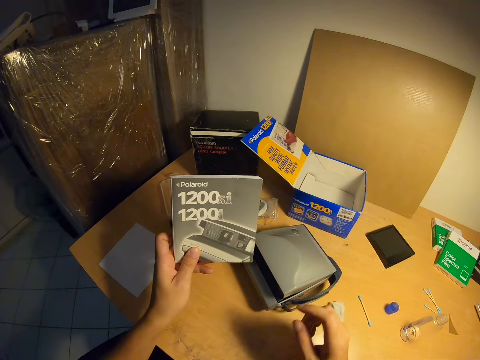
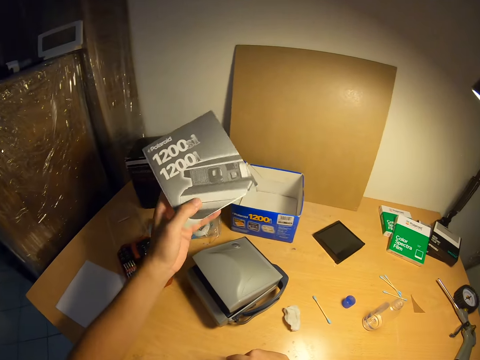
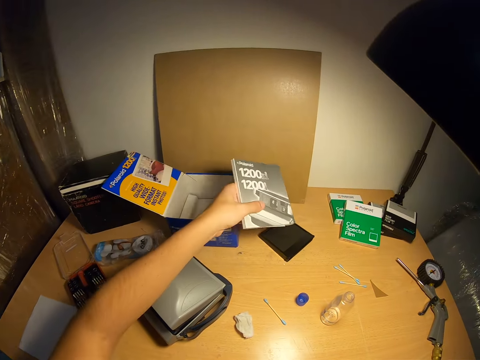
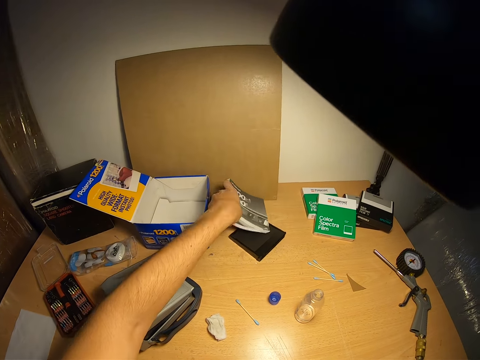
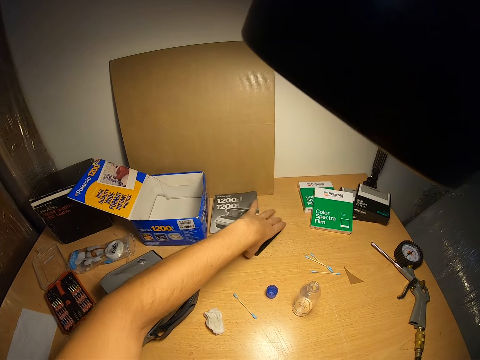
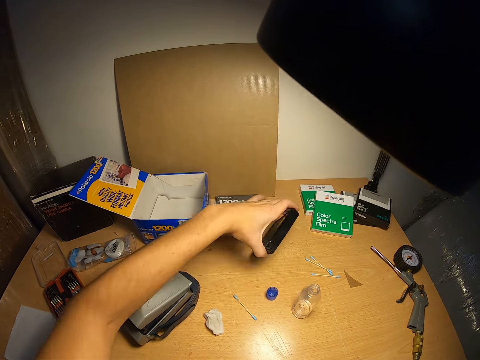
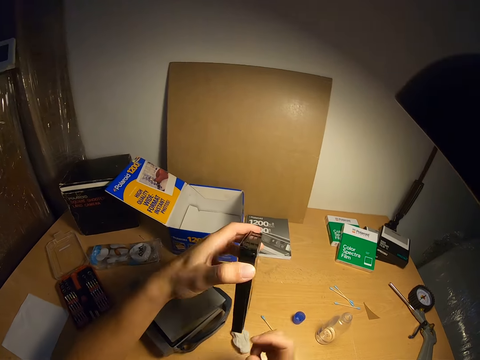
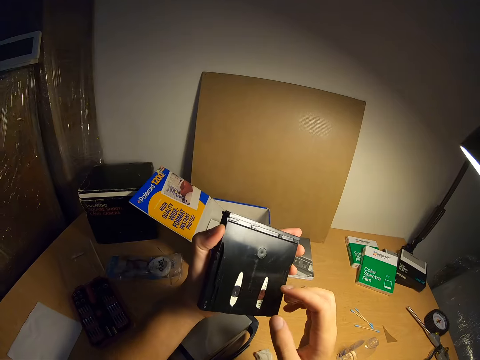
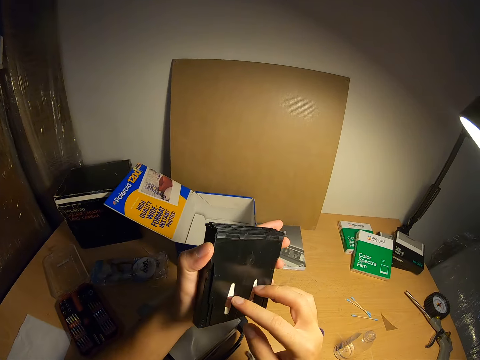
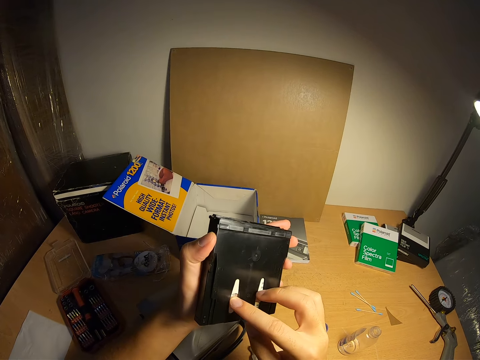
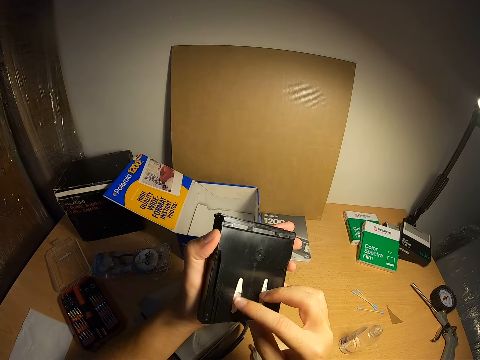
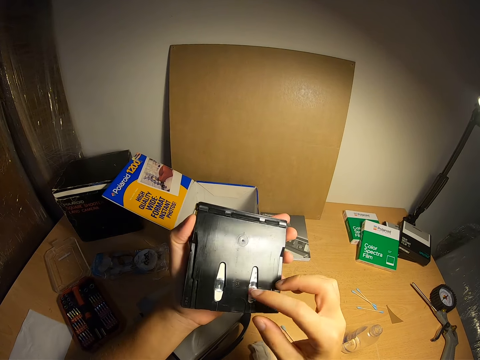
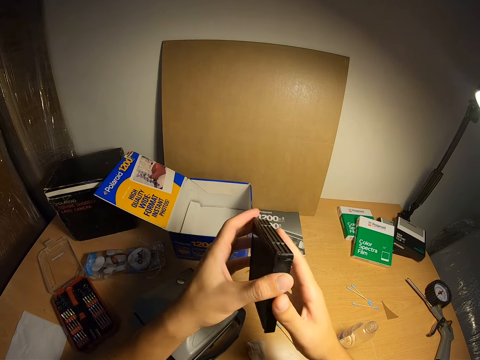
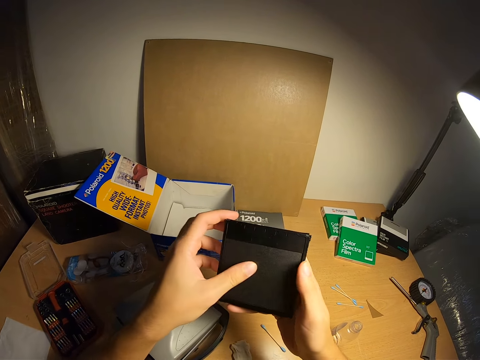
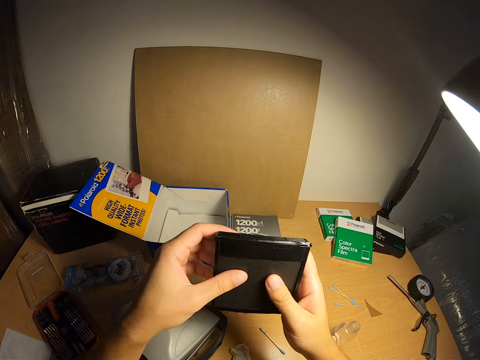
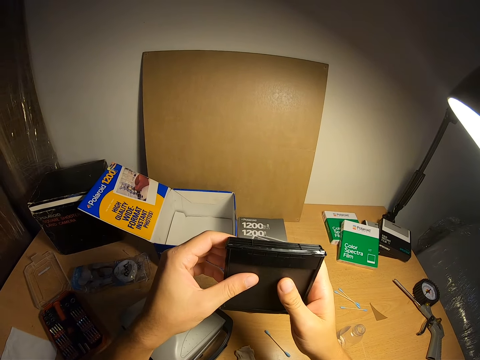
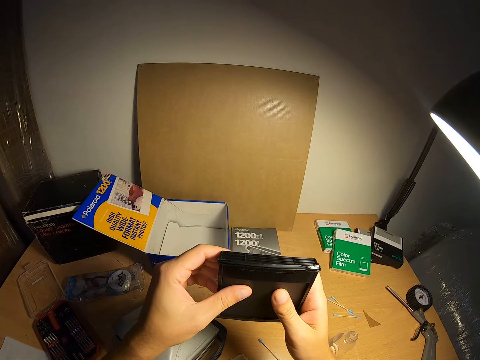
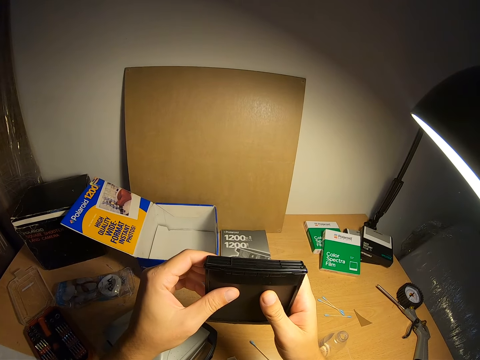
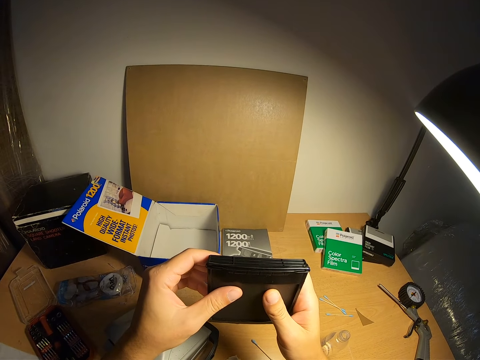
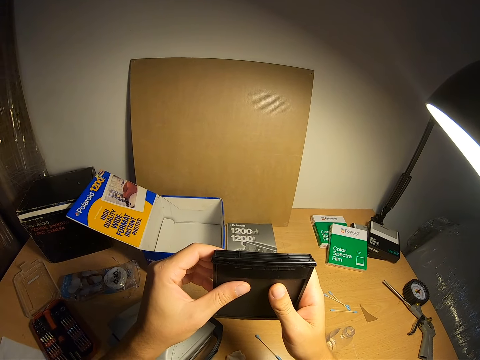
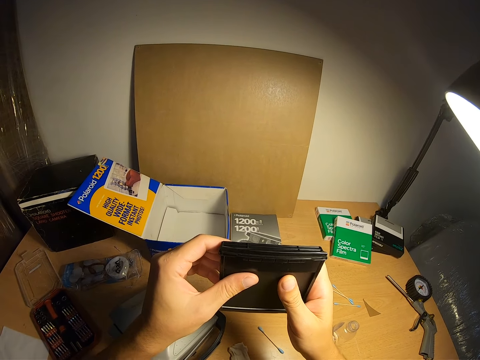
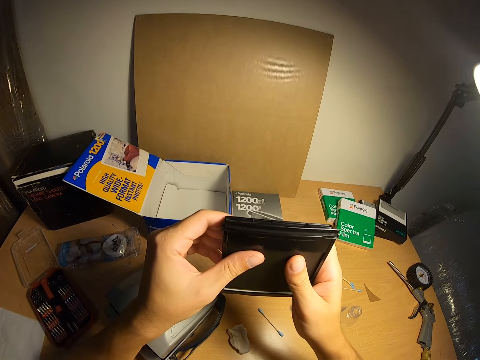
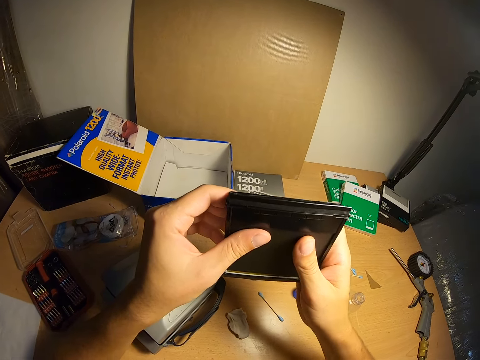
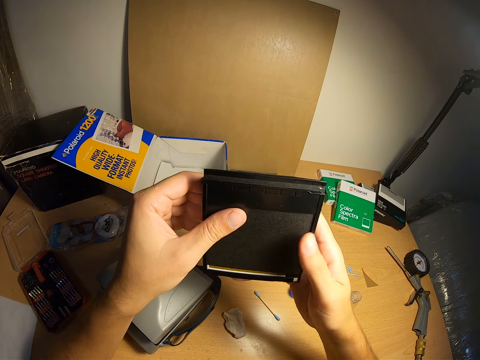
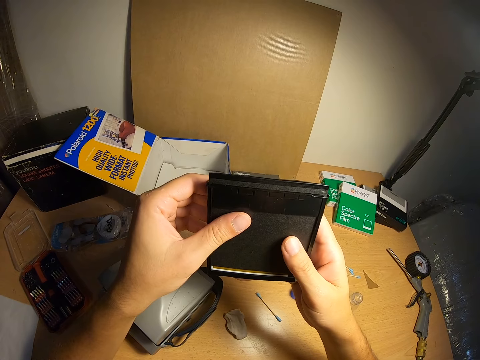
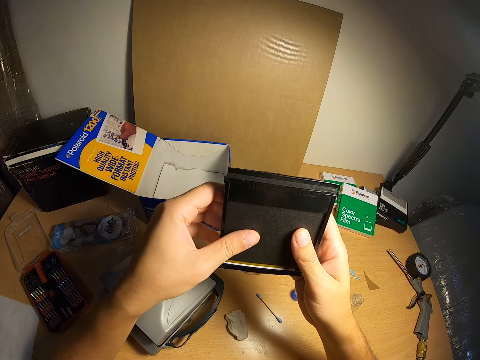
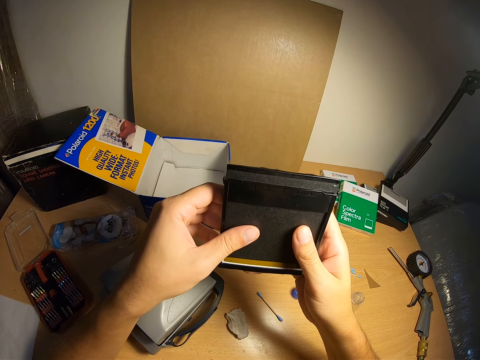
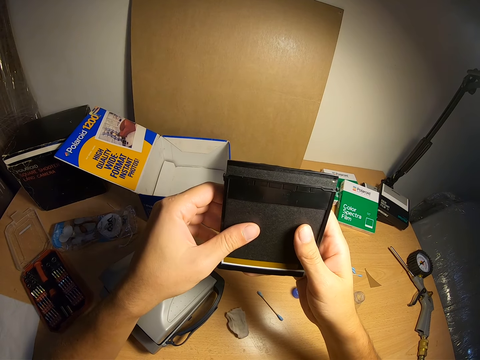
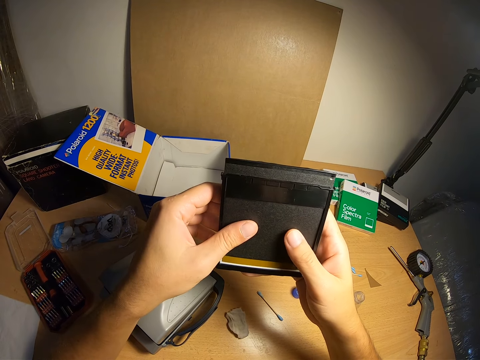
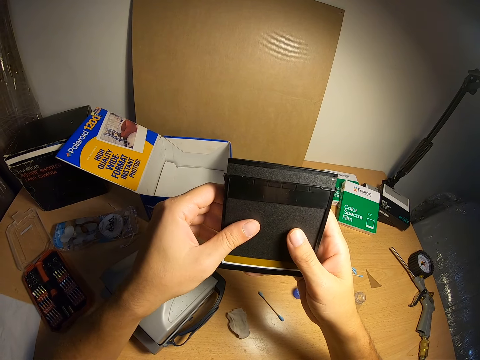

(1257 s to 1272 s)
The camera wearer drops the book on the desk with his left hand. He picks up an item or device on the table with his left hand. He touches the item with his right hand. He operates the device. He turns the item. He shifts up the material in the item with both hands.

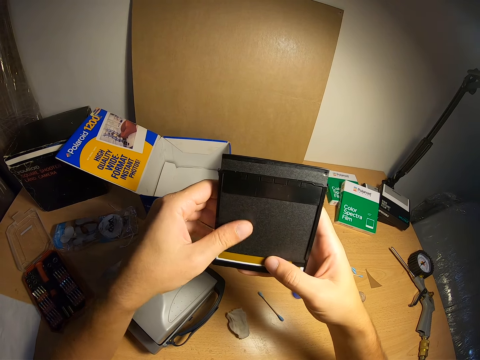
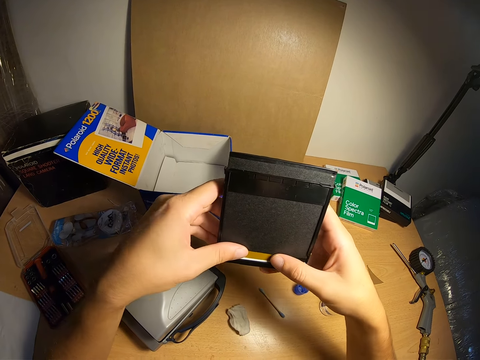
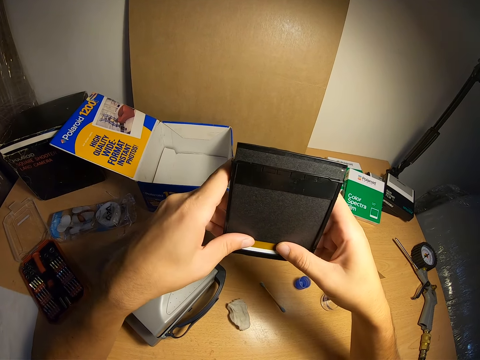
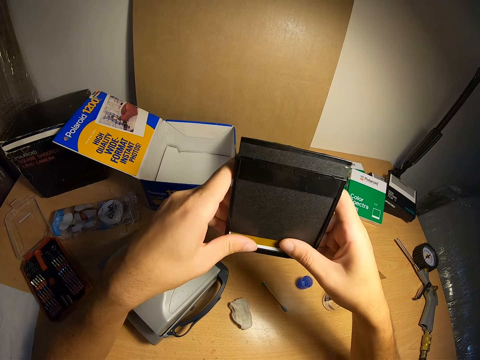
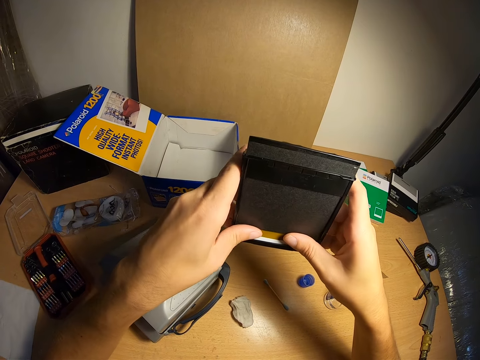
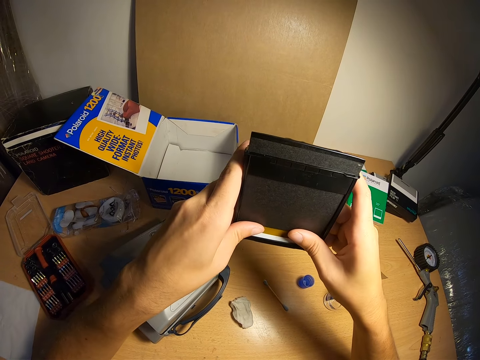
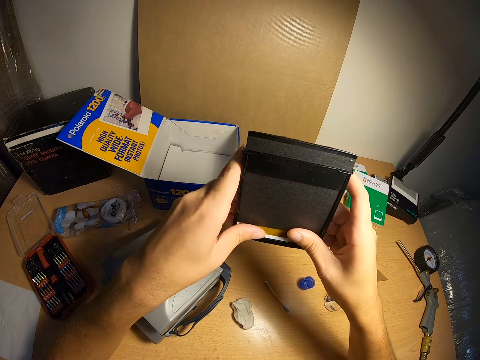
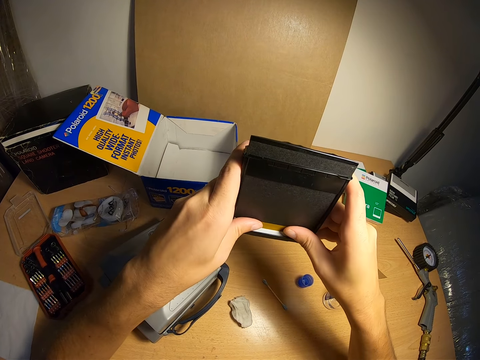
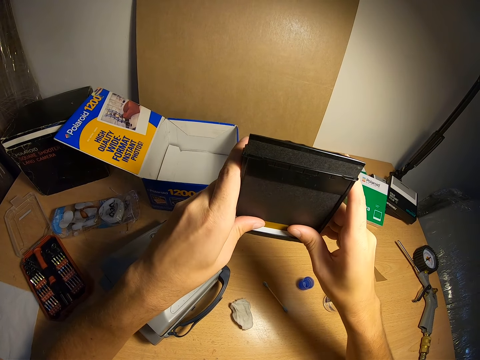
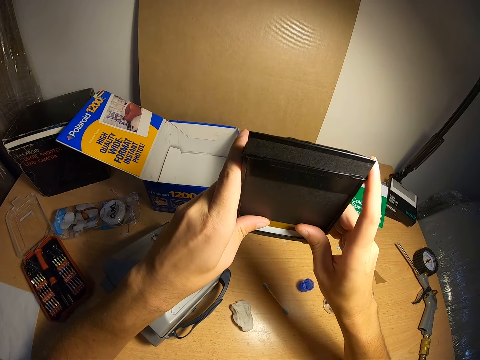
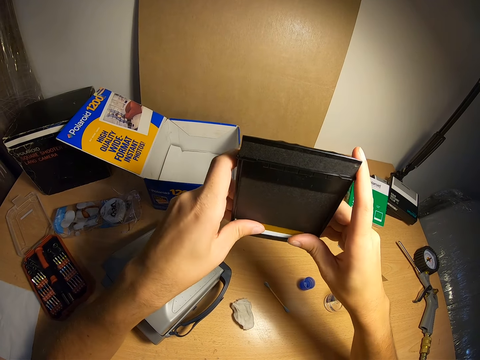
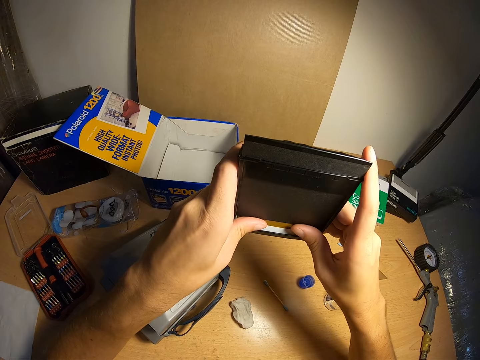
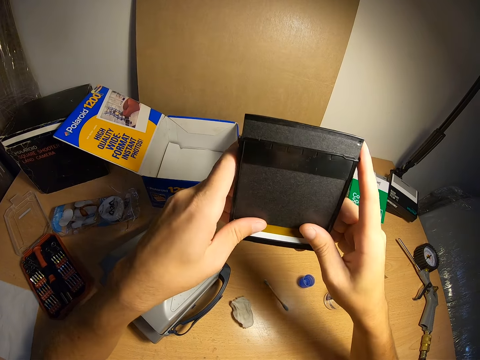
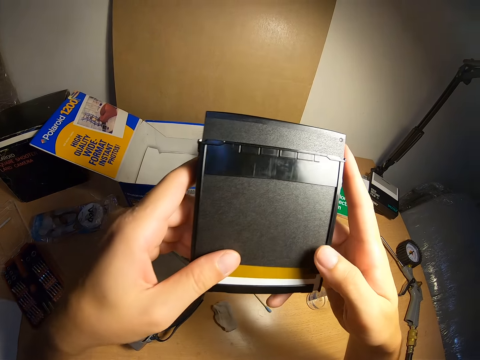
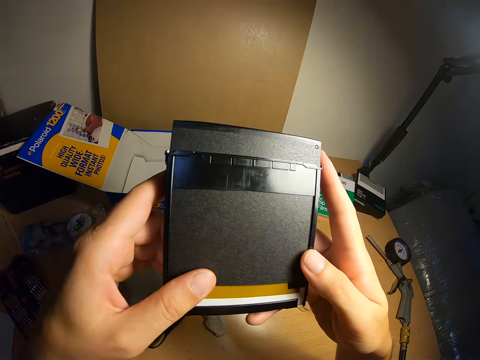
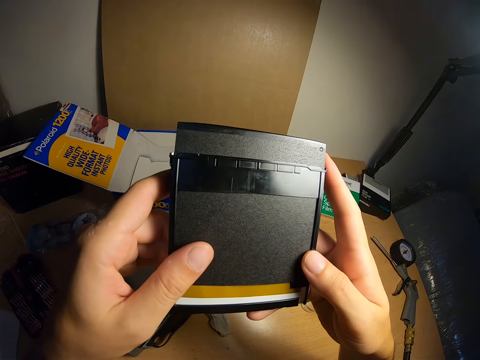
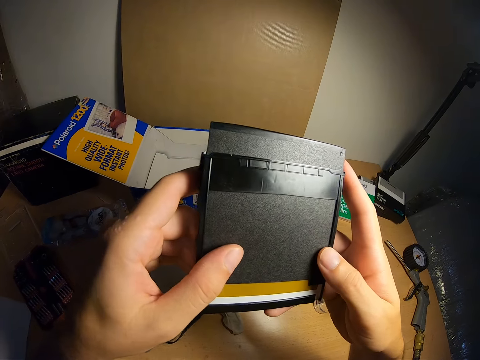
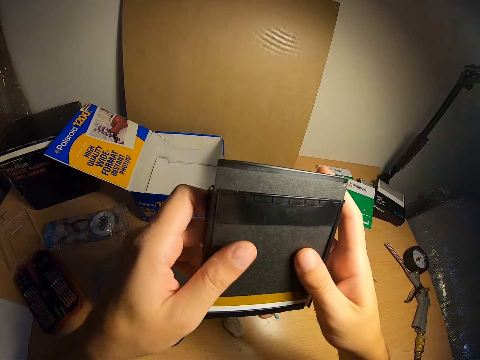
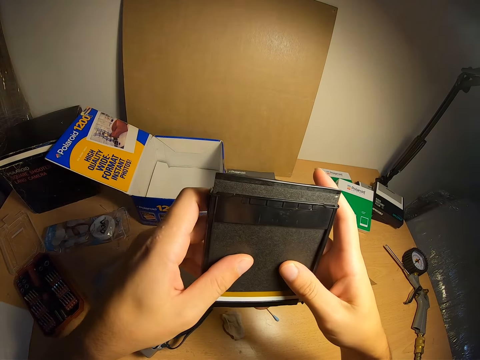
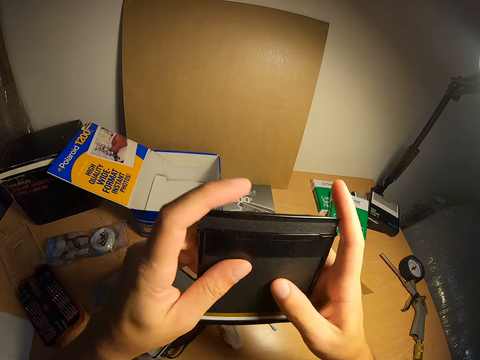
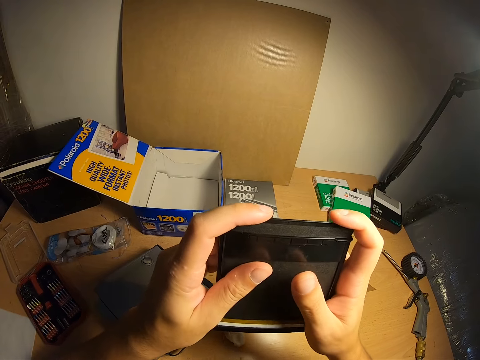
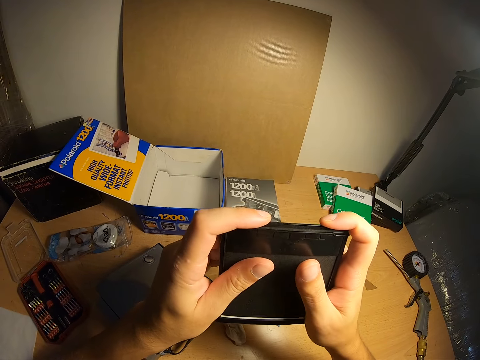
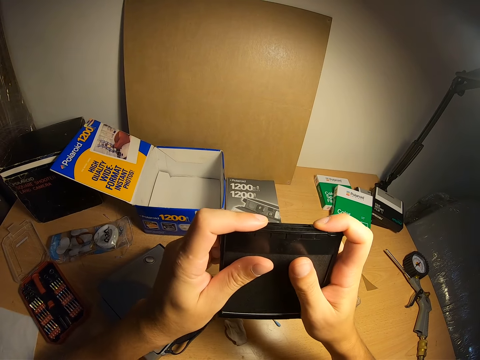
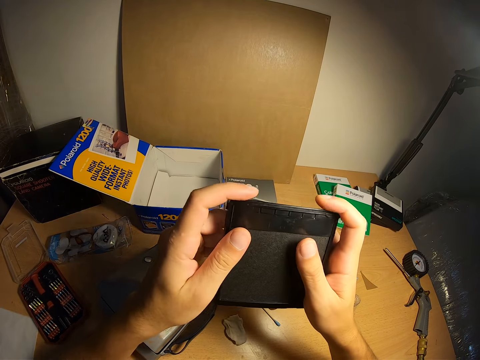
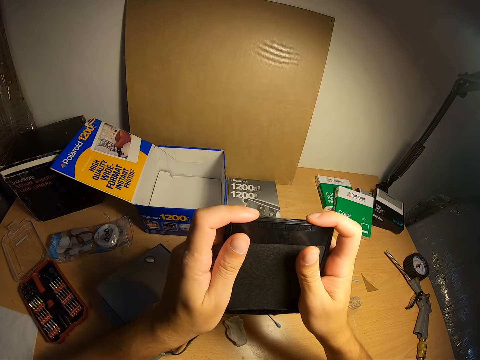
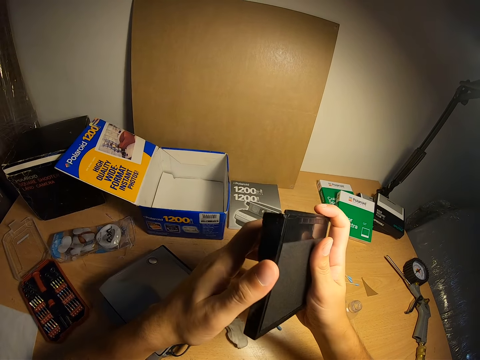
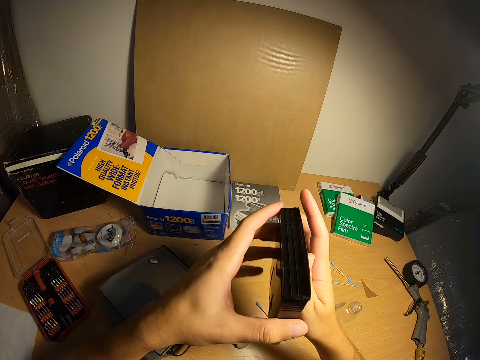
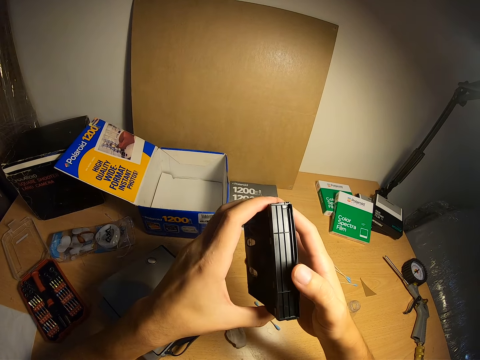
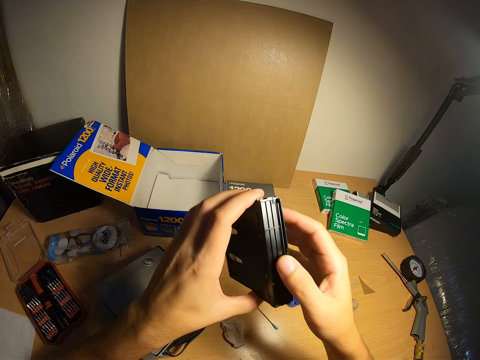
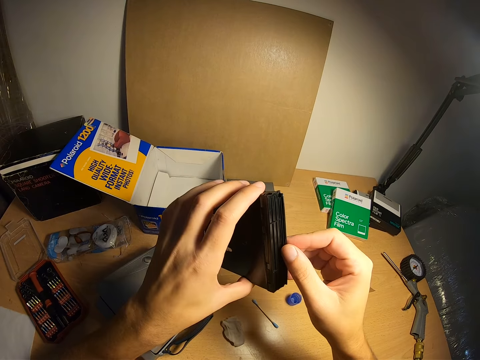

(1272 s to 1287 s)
The camera wearer shifts down the material in the item with both hands. He turns the item. He examines the top of the item with his right hand.
